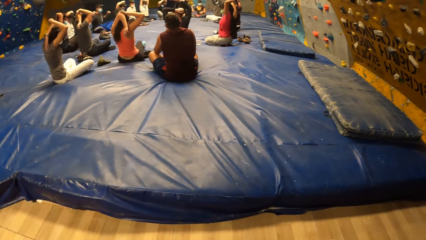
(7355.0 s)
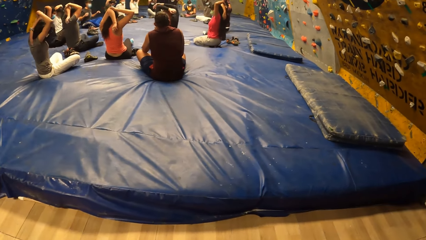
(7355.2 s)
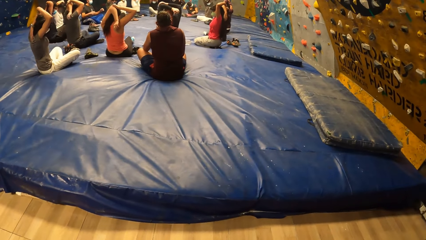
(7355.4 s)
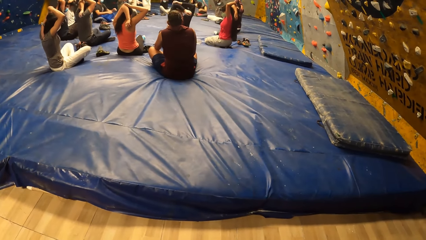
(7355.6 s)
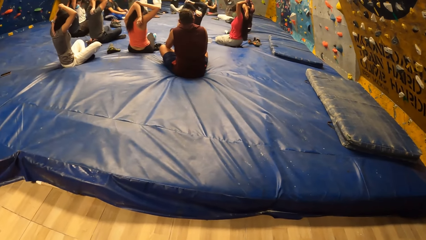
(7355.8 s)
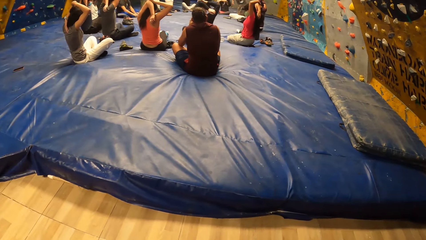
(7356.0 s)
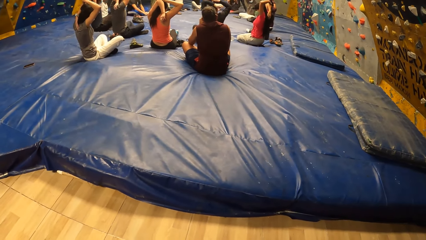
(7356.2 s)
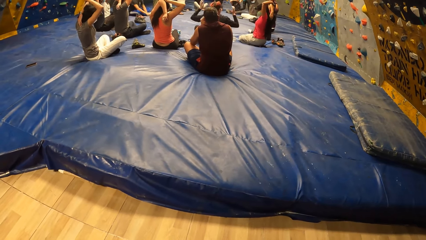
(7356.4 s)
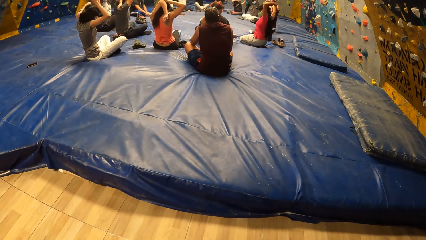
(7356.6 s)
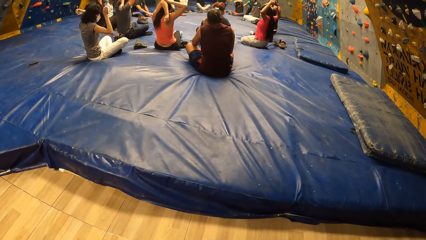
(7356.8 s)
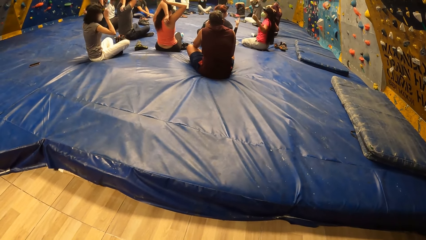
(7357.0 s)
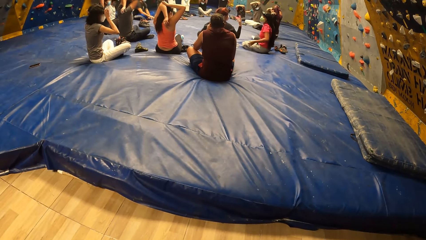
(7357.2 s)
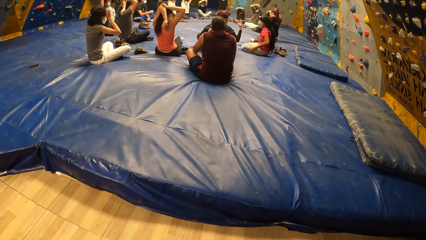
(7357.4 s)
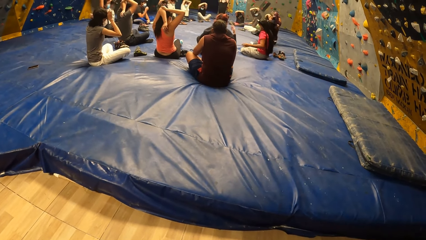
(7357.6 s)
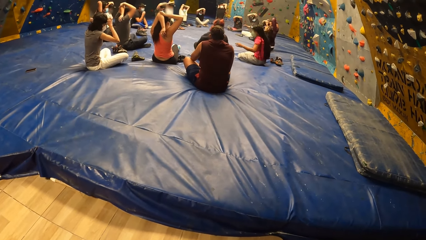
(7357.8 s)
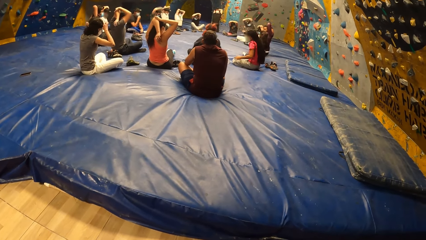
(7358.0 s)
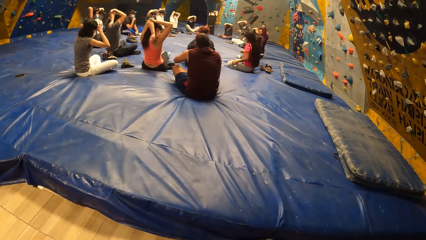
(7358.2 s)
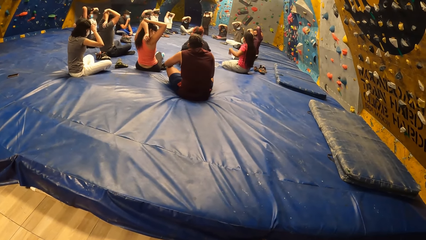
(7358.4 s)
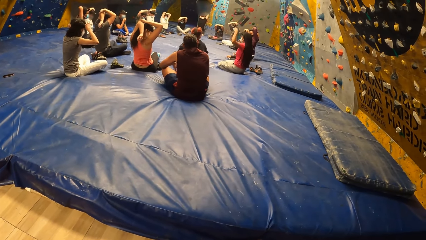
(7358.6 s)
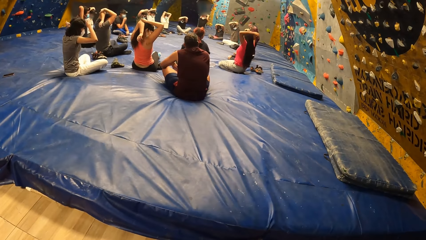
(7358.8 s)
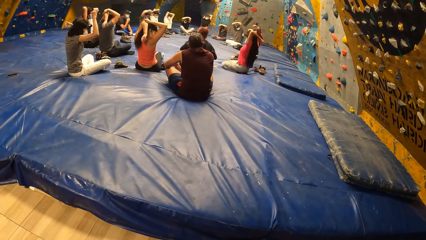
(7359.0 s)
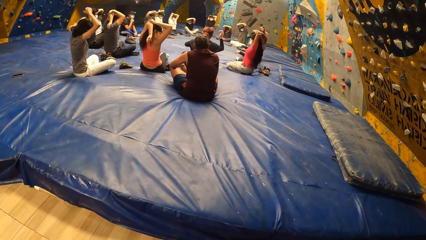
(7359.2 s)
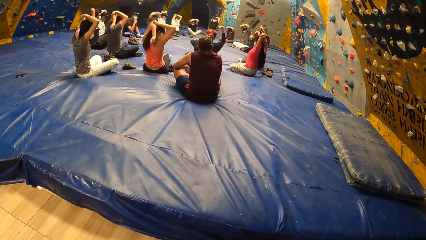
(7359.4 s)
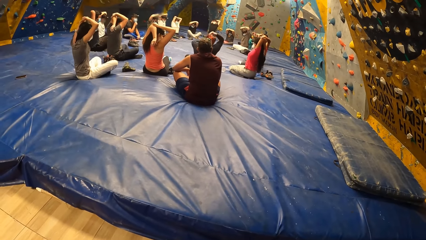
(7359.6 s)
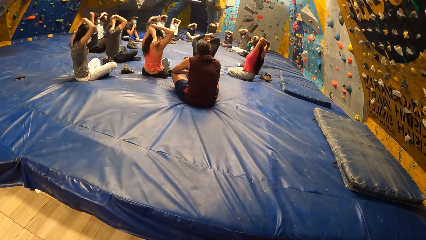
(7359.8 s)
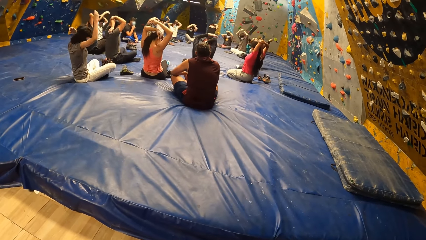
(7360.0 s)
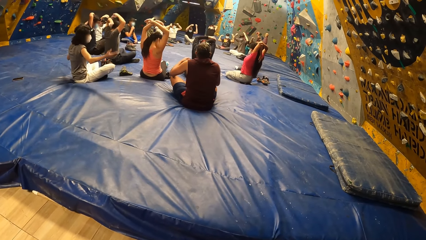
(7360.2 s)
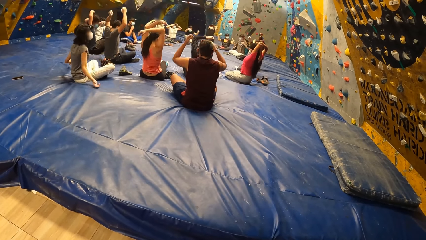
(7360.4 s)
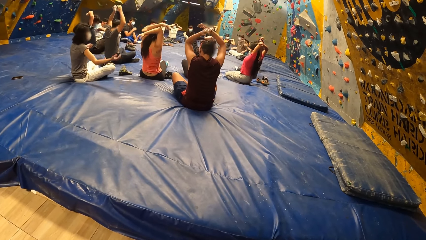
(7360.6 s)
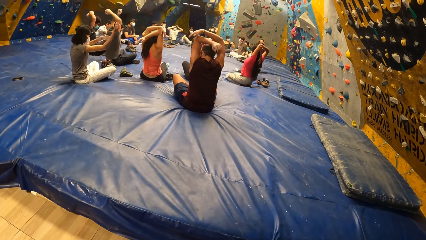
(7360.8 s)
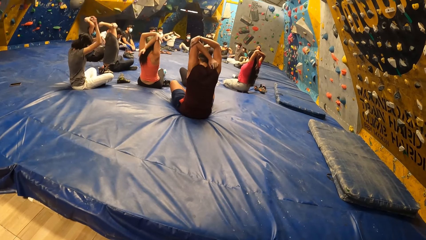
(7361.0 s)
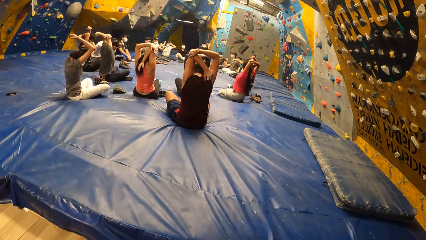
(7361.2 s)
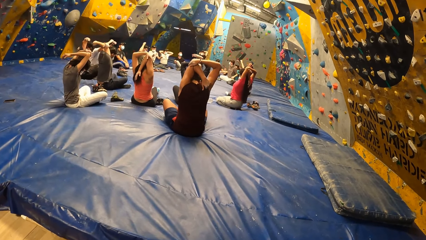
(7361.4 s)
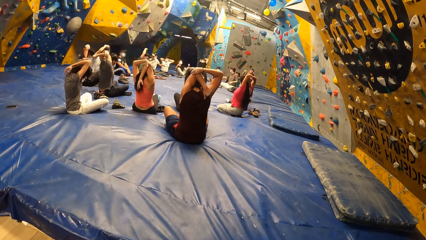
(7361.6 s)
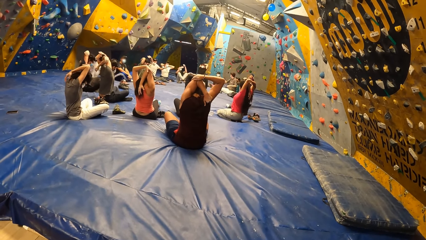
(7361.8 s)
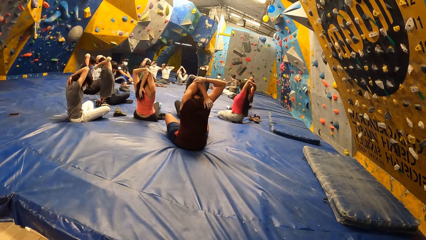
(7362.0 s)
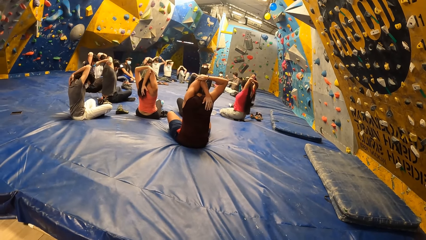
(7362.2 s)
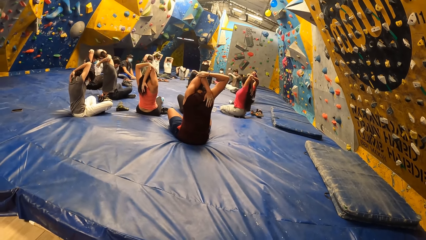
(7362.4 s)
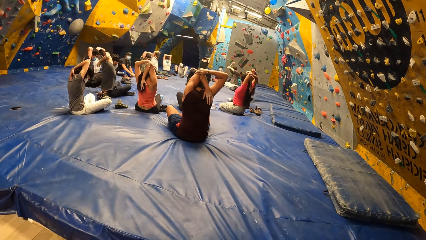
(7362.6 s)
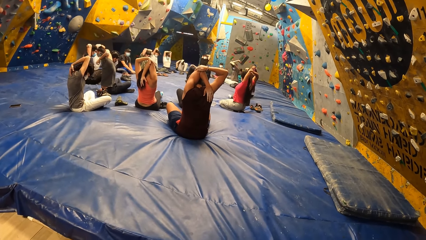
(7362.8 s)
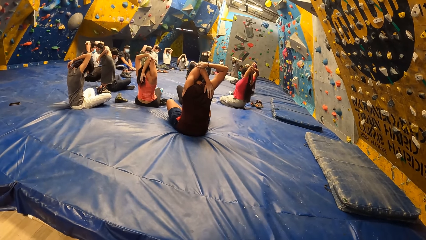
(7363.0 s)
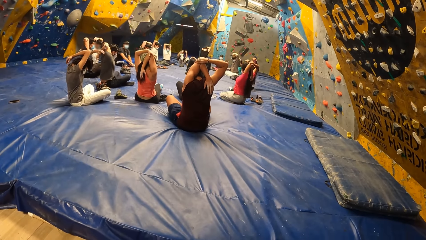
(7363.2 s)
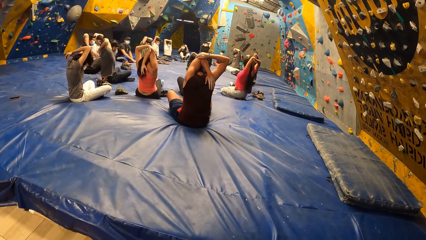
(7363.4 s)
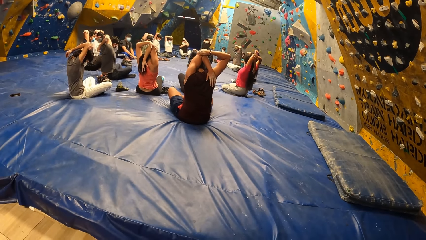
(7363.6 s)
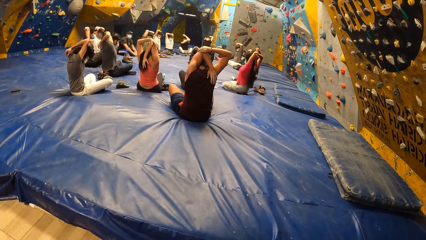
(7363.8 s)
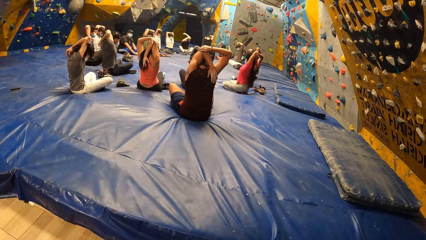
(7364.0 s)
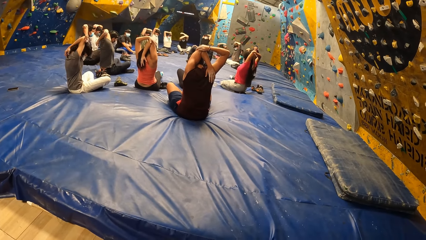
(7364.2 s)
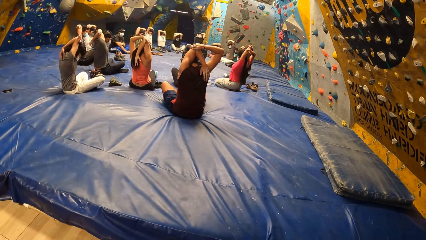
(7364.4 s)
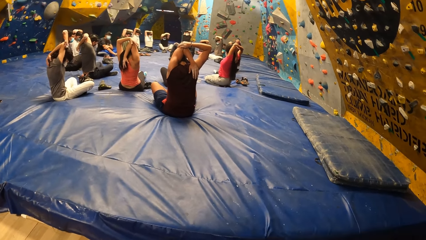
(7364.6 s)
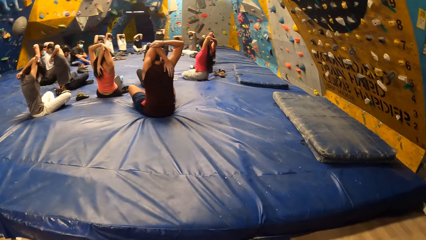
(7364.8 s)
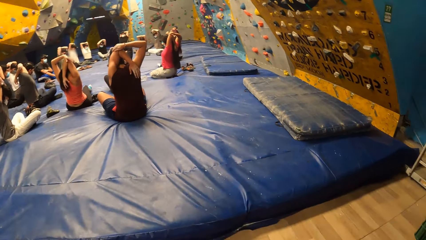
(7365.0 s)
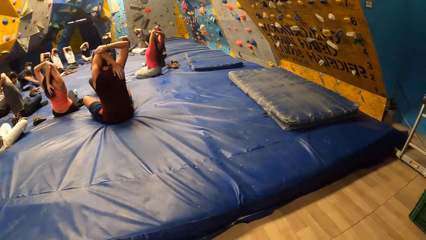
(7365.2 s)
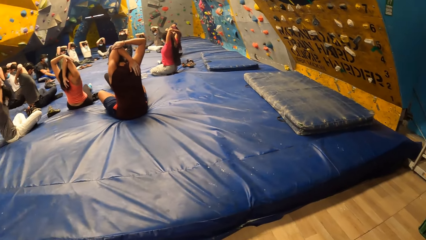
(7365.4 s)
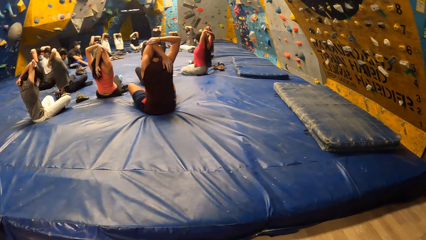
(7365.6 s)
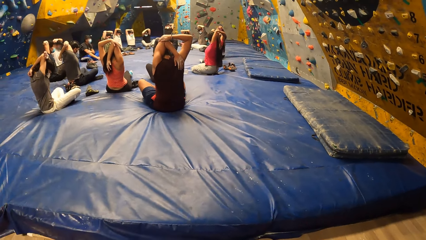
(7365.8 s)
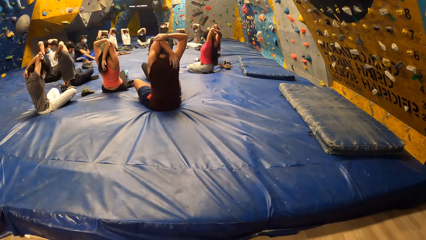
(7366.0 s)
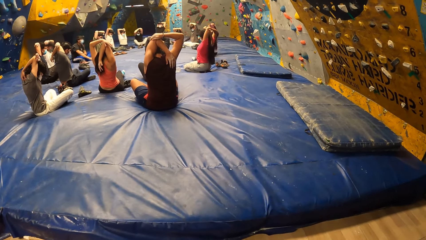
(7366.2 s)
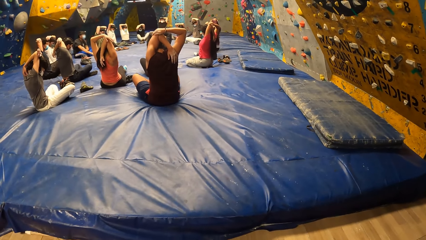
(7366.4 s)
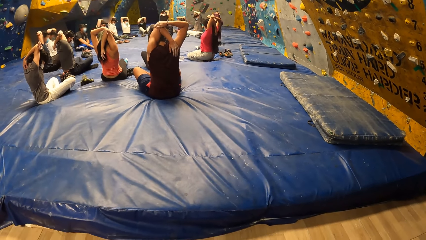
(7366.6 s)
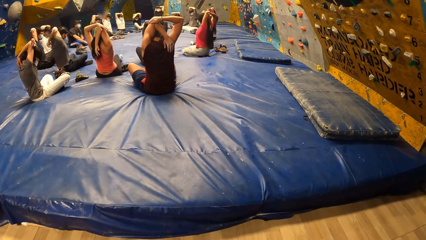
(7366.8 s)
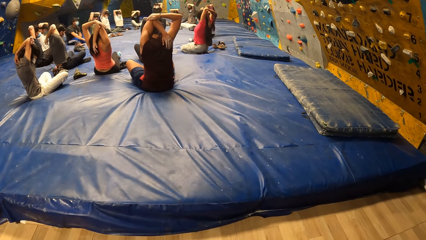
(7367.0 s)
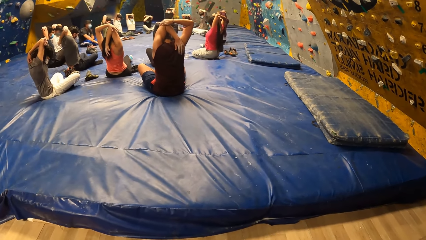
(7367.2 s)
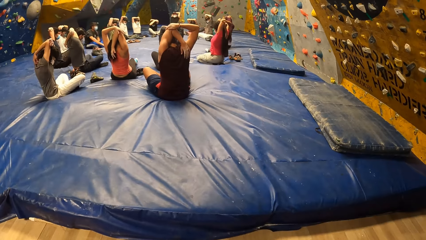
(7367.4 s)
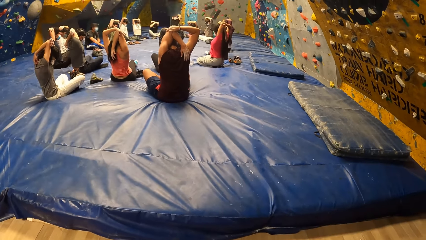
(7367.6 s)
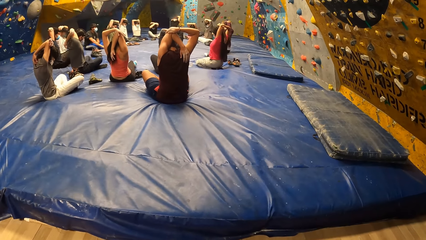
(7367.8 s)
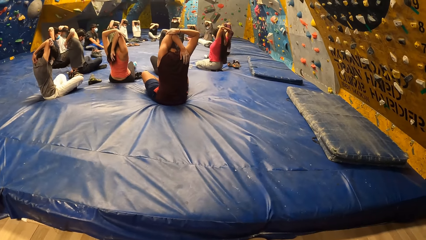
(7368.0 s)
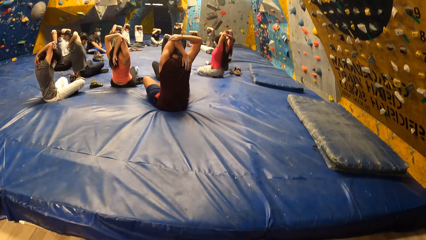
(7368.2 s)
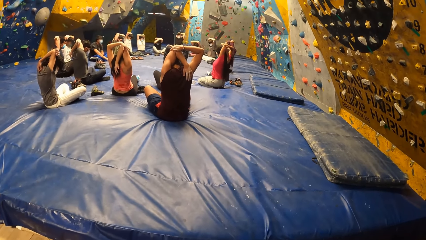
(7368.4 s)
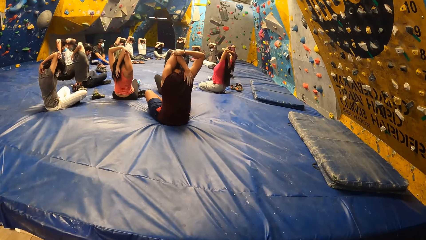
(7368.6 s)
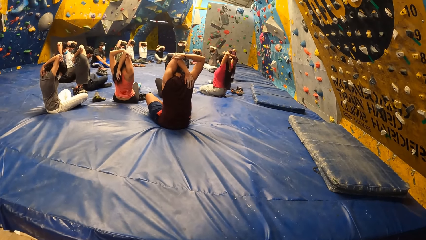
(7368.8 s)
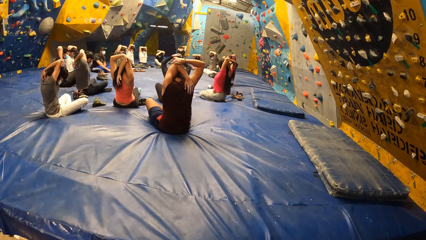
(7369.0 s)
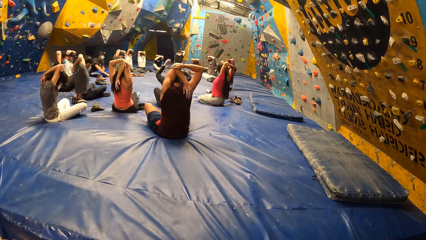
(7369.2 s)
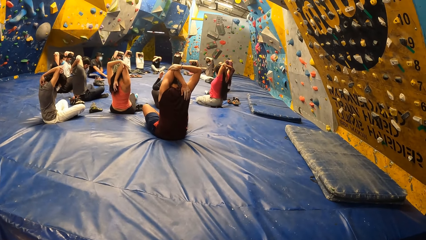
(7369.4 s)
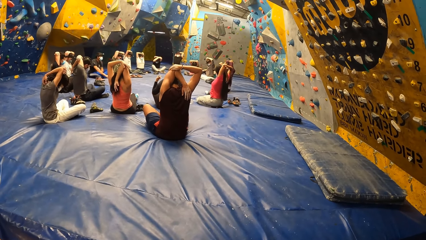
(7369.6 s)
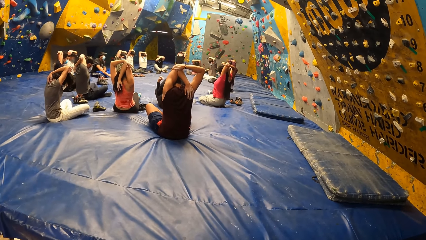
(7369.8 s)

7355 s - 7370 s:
The woman sits on the yoga mat. The camera wearer and the group of people exercise their bodies. The camera wearer turns around the activity room.
